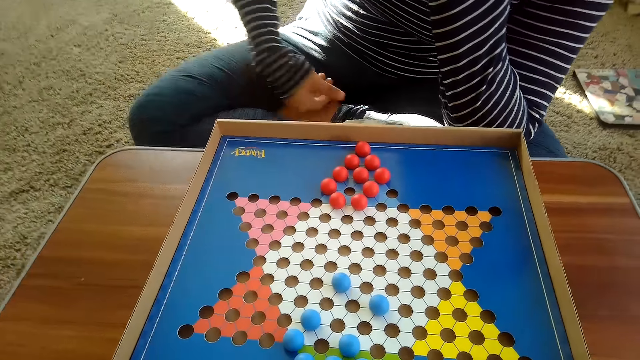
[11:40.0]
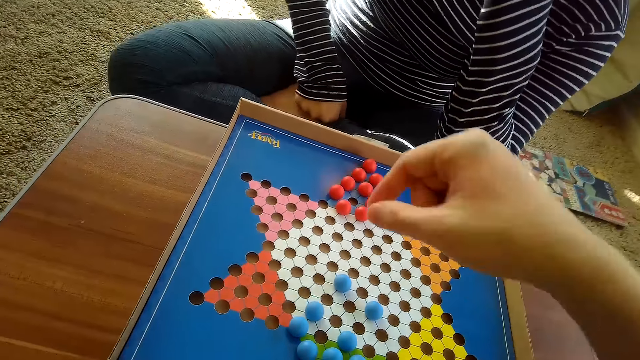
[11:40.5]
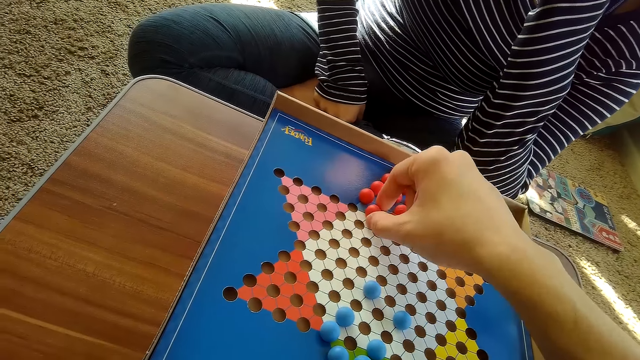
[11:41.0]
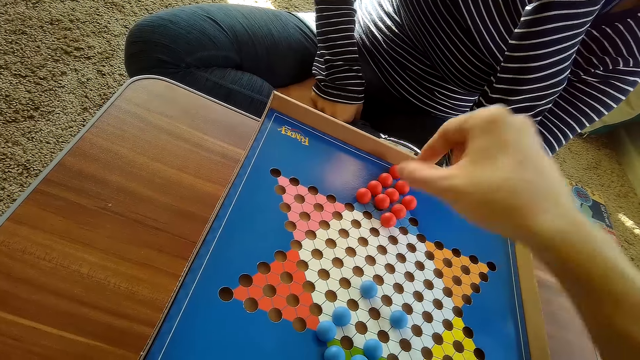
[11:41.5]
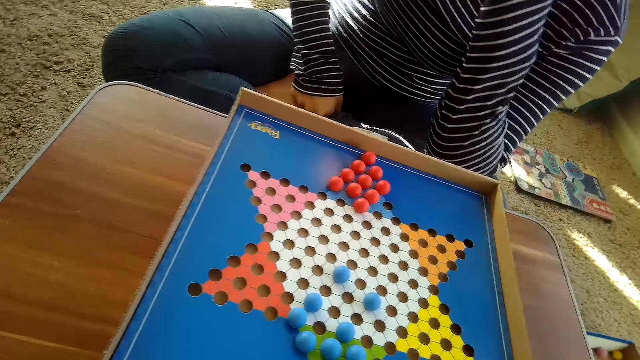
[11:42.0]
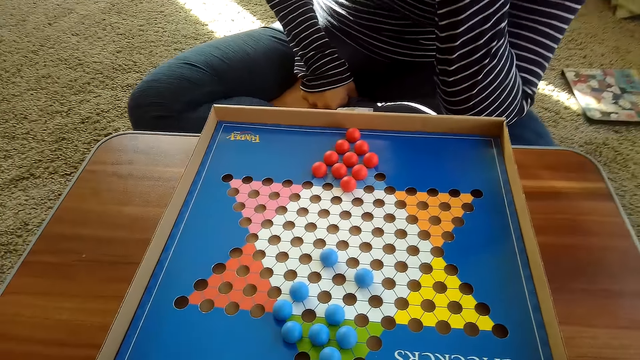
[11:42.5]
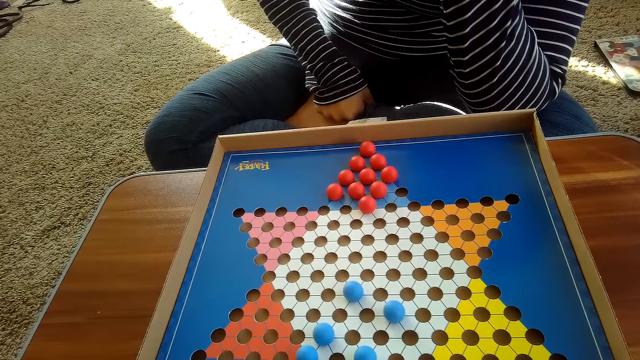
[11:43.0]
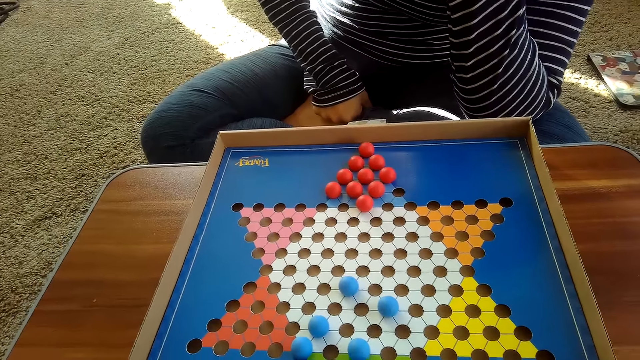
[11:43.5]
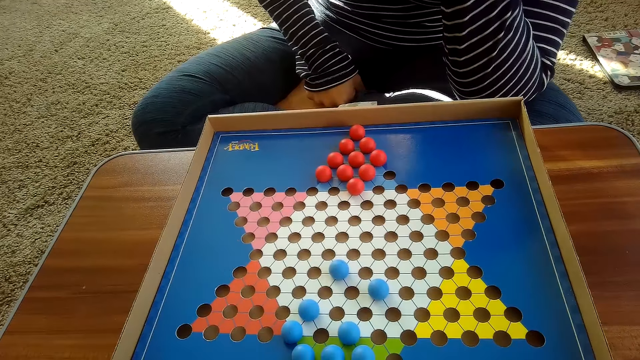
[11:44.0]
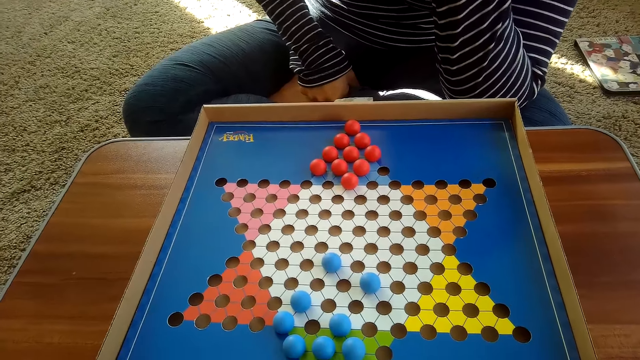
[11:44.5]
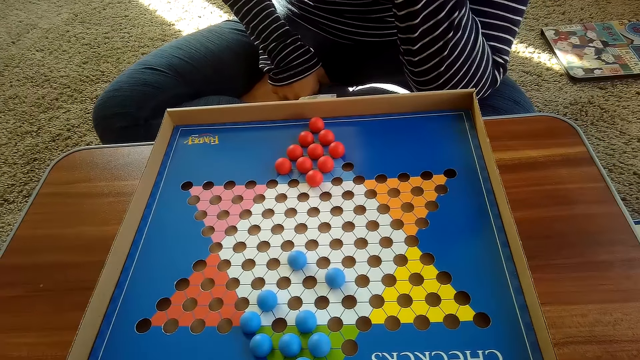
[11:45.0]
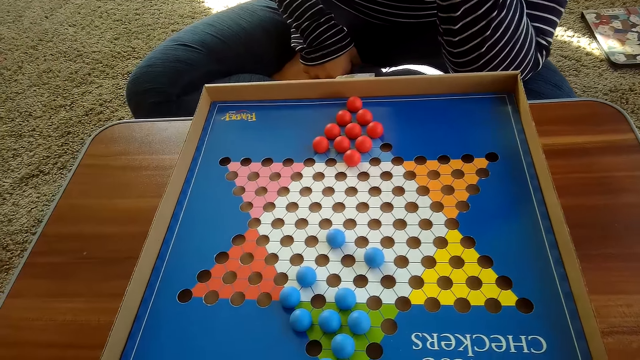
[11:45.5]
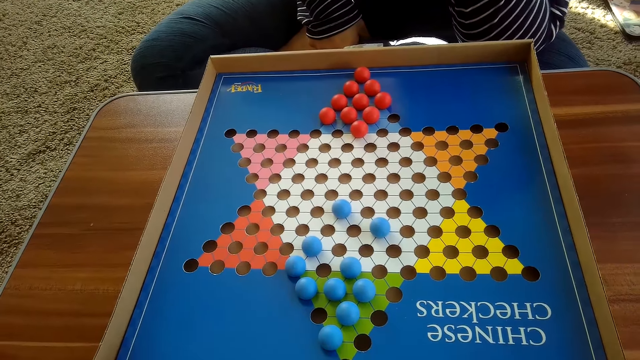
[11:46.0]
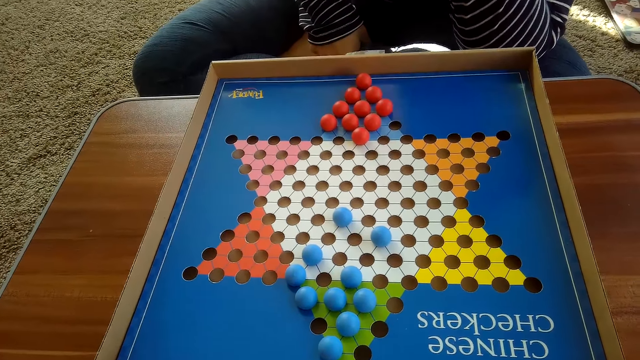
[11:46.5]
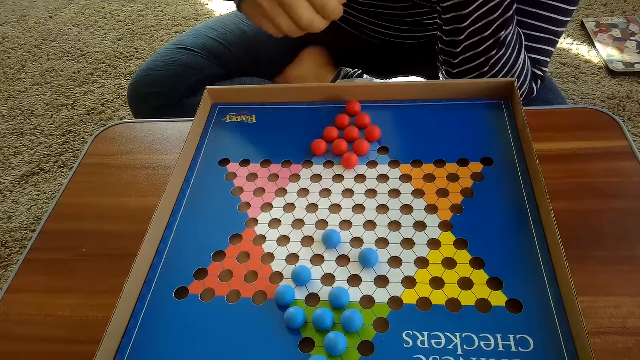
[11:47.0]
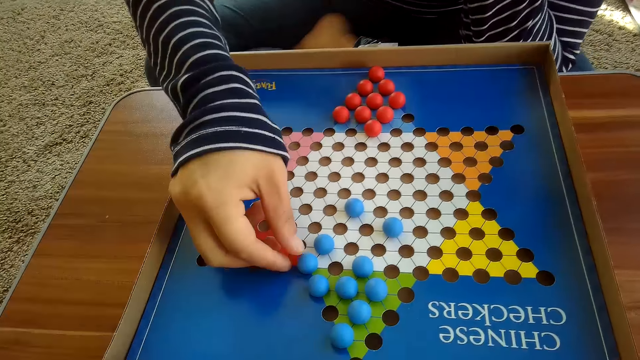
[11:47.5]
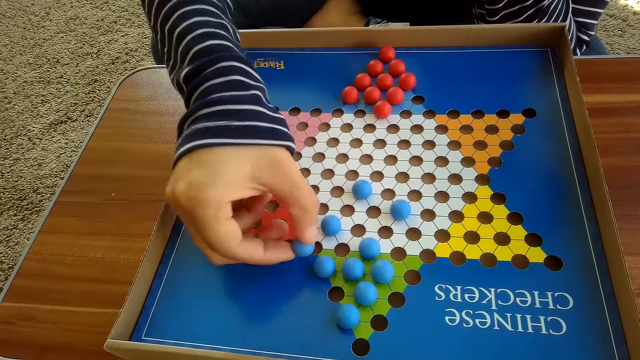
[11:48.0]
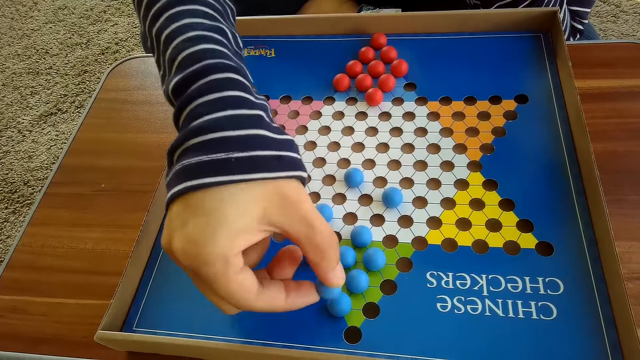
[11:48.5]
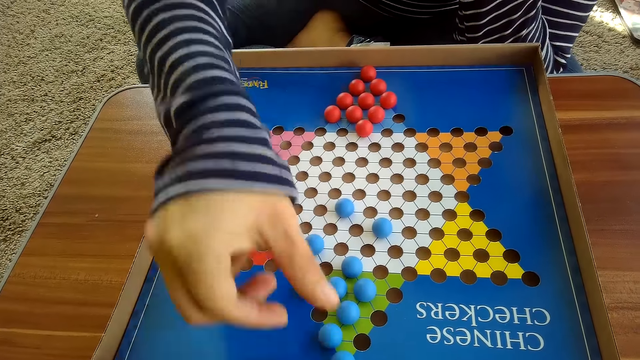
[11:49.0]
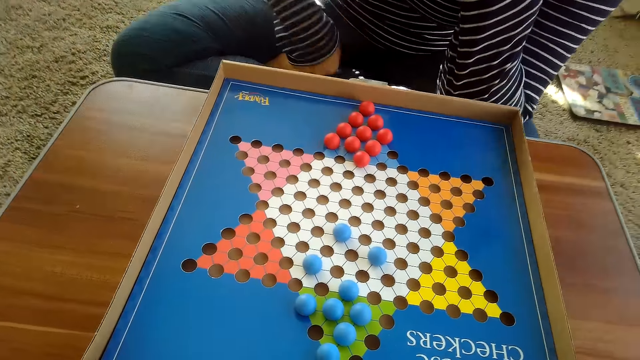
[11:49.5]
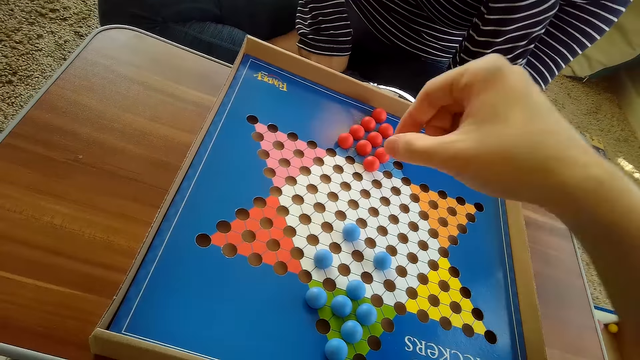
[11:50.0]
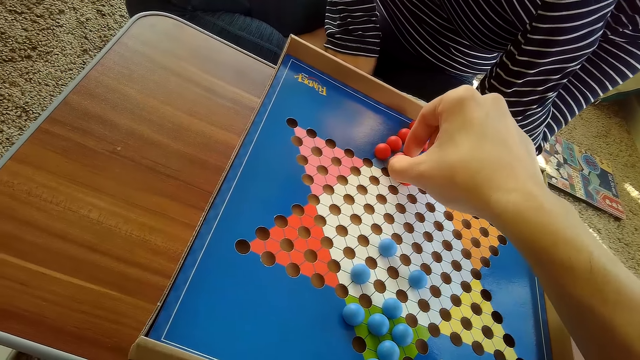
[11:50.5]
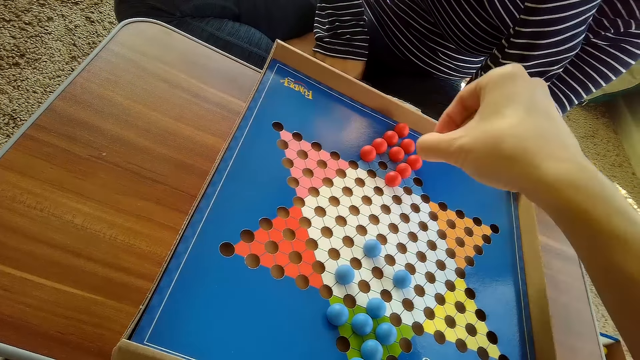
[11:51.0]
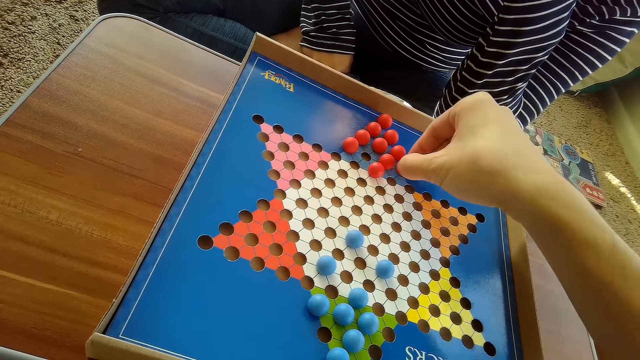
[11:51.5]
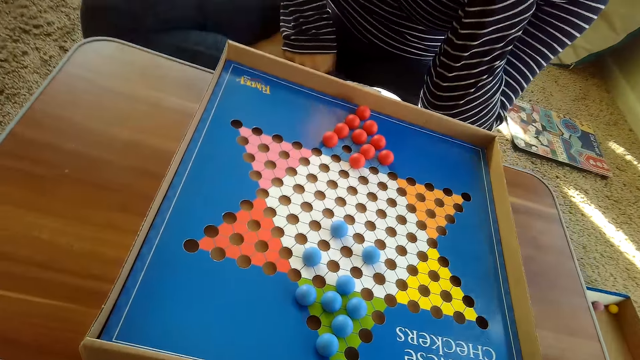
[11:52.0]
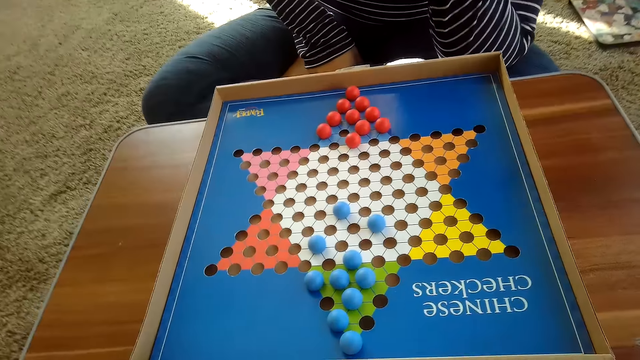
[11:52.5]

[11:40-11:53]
The camera wearer moves another red Chinese checkers ball on the Chinese checkers board with his right hand. He picks the marble. A woman moves another blue Chinese checkers ball on the Chinese checkers board with her right hand. The woman picks the marble. The camera wearer moves another red Chinese checkers ball on the Chinese checkers board with his right hand. He picks the marble.

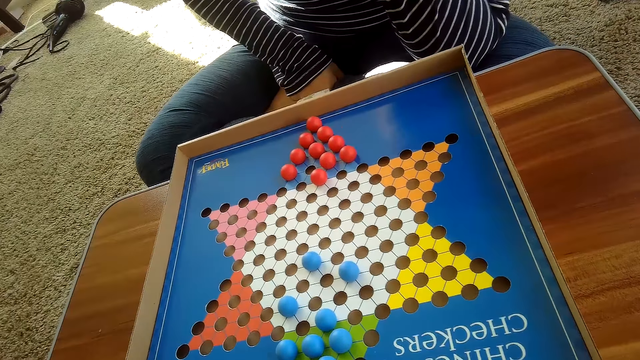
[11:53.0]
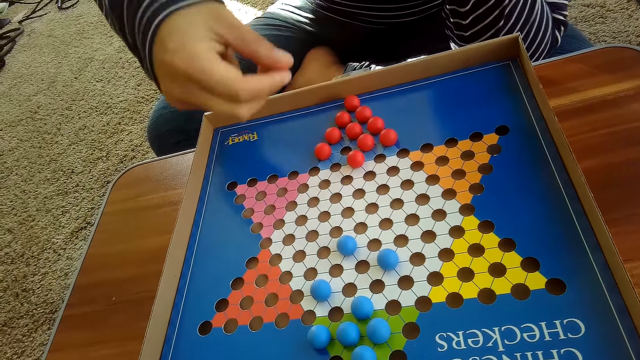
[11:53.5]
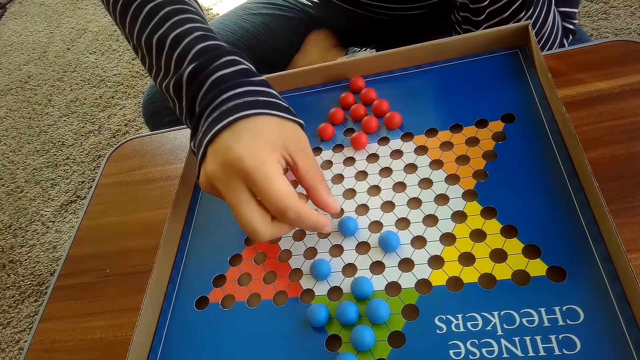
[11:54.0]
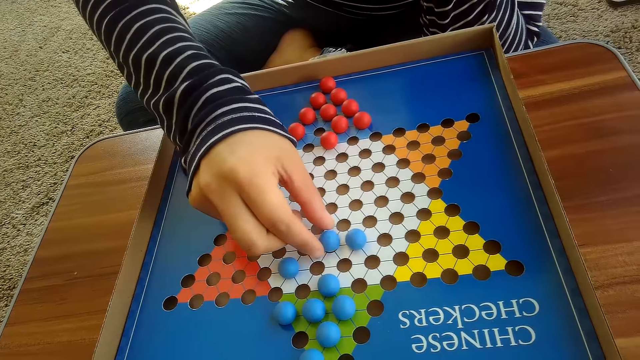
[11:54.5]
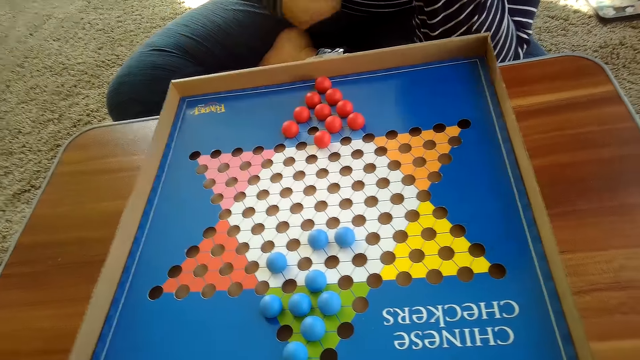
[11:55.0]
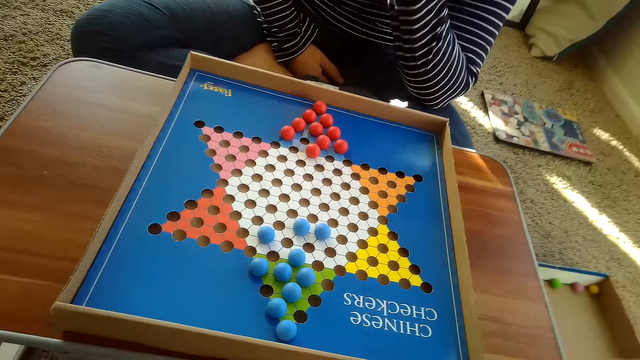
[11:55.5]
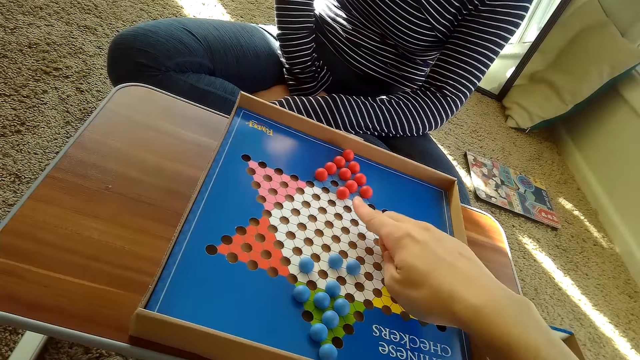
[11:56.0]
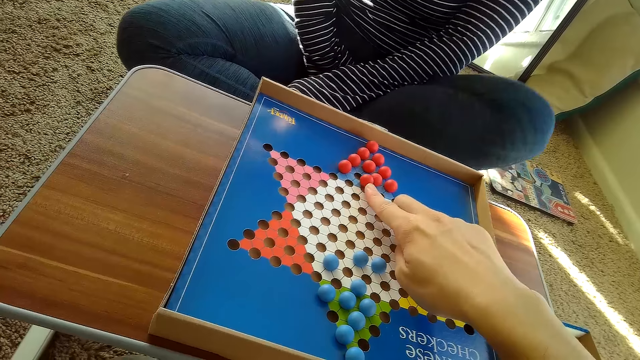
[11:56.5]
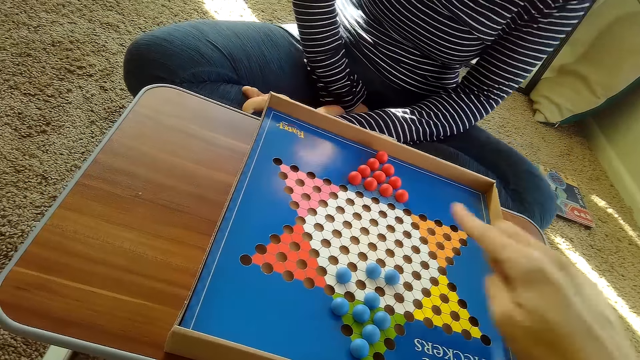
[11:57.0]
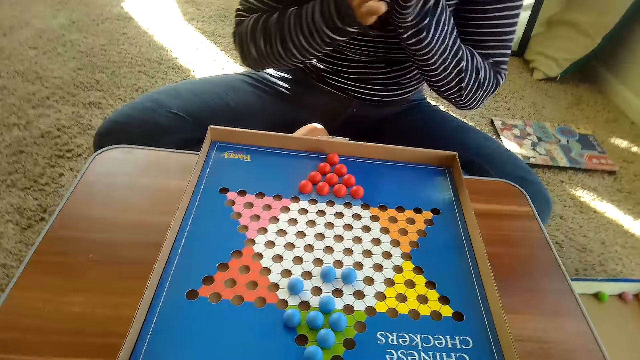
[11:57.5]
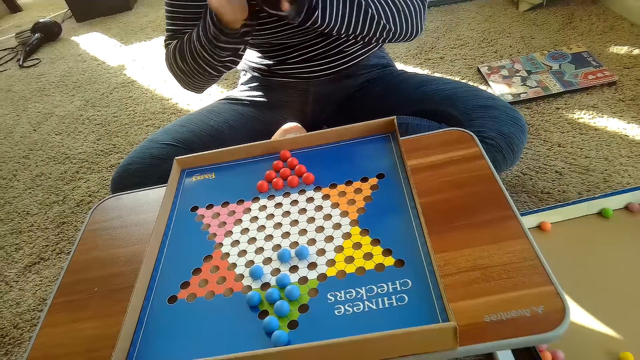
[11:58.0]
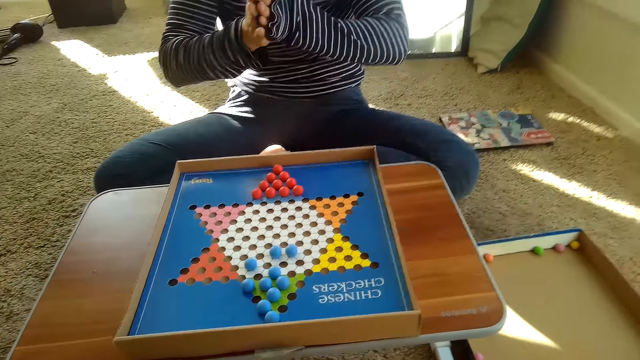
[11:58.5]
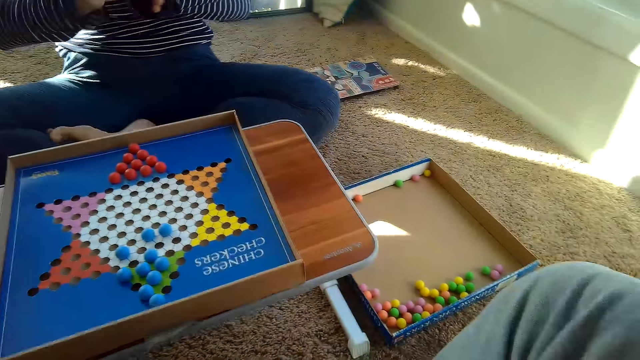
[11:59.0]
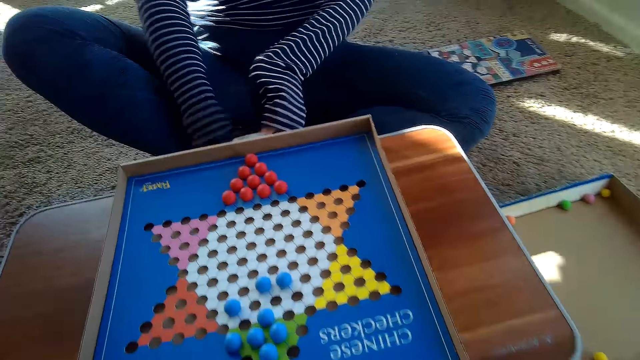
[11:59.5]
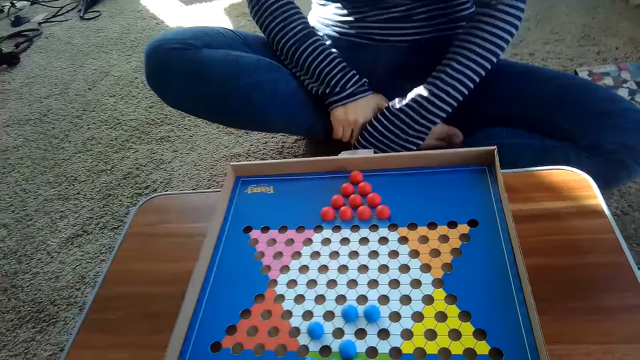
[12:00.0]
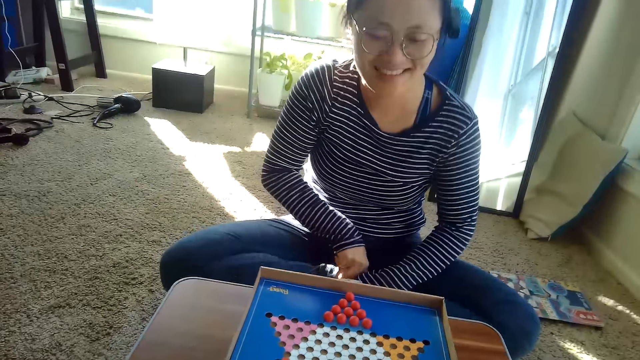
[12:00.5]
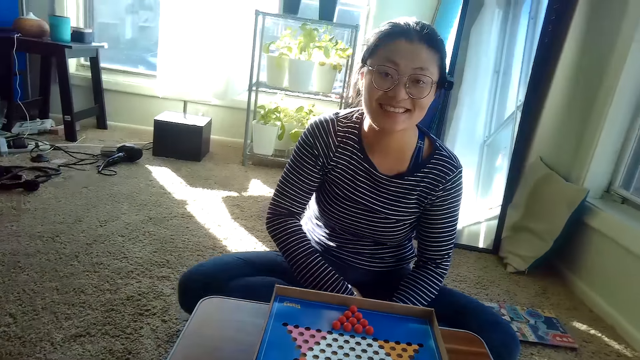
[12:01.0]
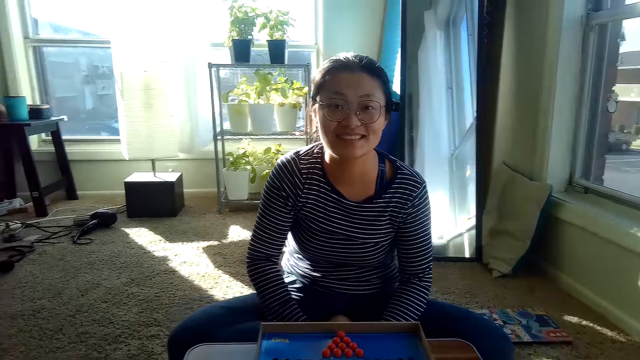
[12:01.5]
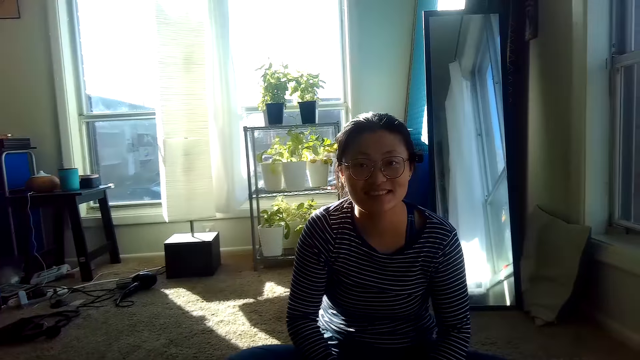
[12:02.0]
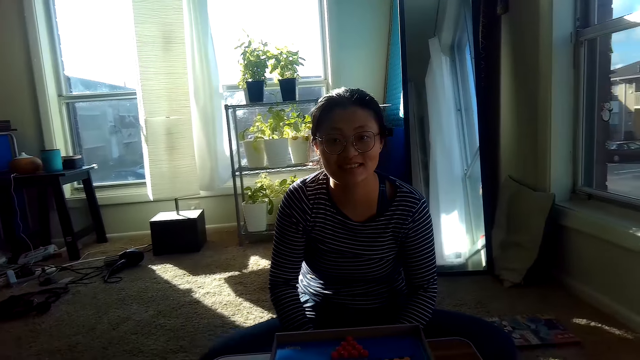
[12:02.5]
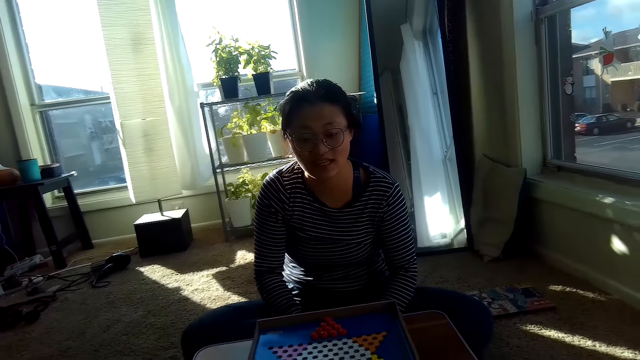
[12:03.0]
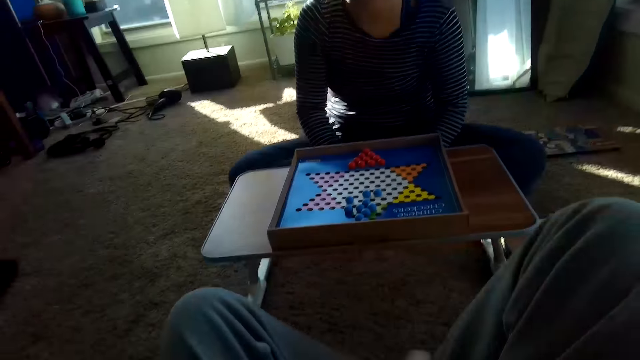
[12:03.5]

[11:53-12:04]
A woman picks the marble. The woman moves another blue Chinese checkers ball on the Chinese checkers board with her right hand. The camera wearer pushes another Chinese checkers ball on the Chinese checkers board with his right index finger. He points to the marble. The woman claps her hands. The woman folds her leg and shakes her legs.
